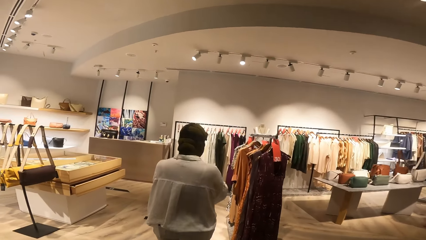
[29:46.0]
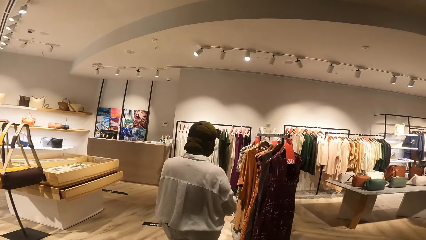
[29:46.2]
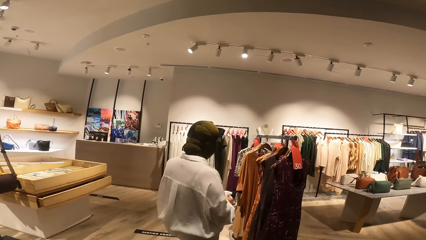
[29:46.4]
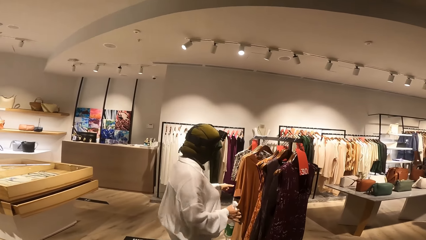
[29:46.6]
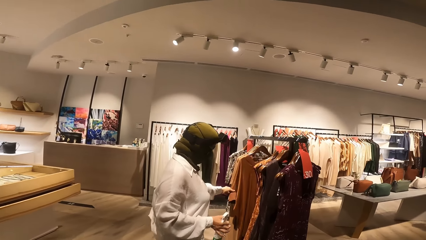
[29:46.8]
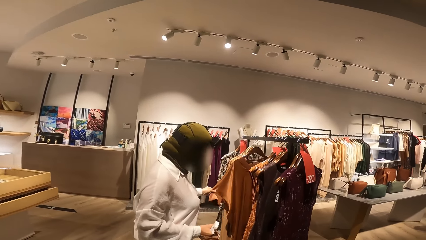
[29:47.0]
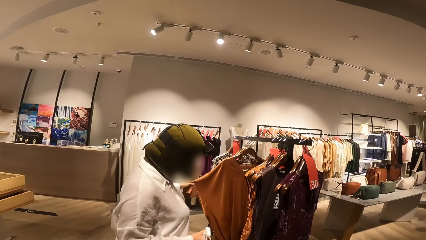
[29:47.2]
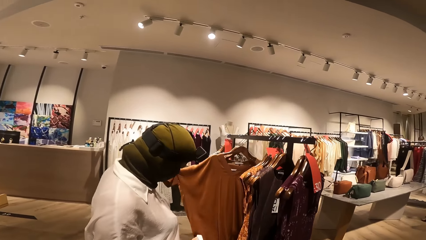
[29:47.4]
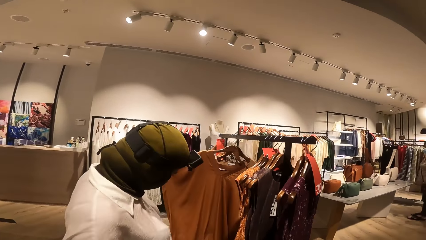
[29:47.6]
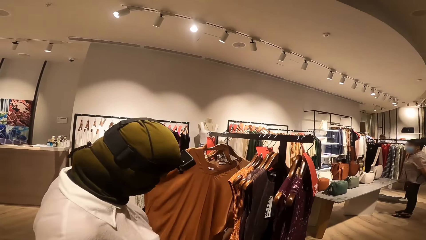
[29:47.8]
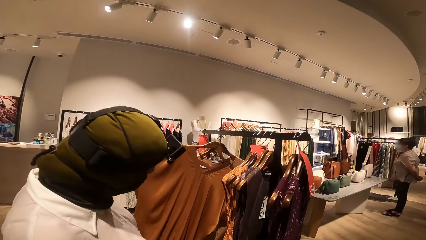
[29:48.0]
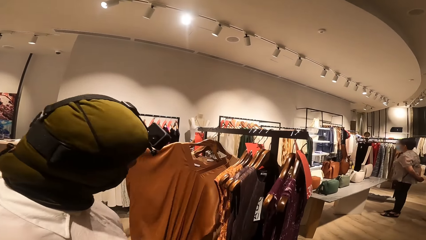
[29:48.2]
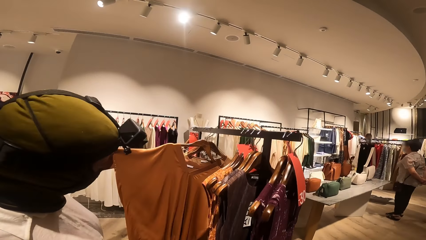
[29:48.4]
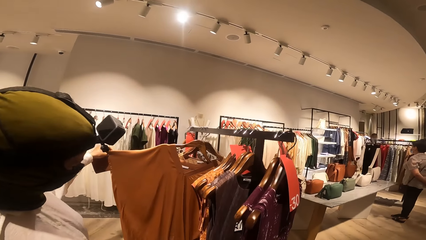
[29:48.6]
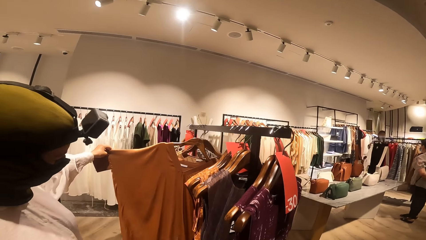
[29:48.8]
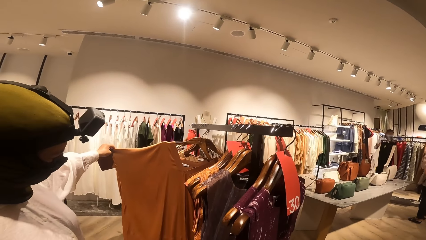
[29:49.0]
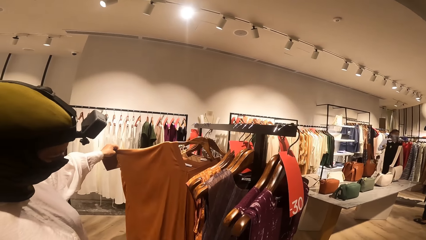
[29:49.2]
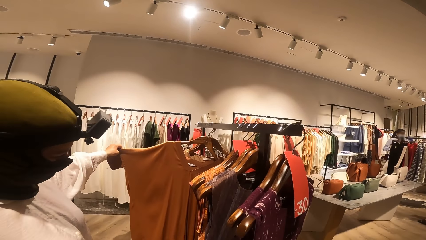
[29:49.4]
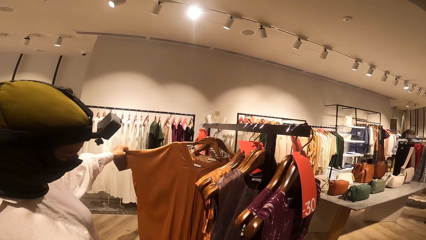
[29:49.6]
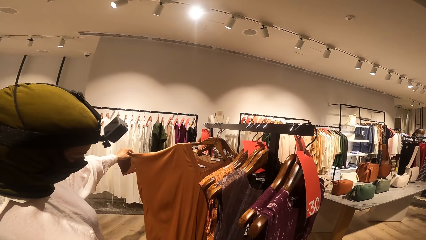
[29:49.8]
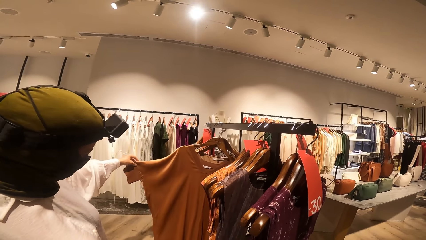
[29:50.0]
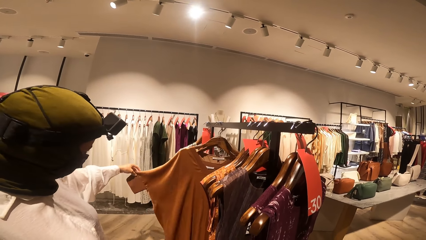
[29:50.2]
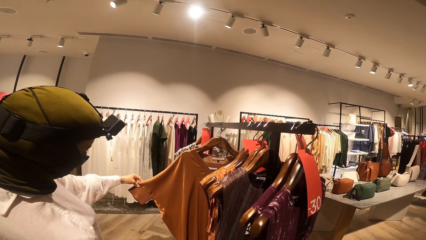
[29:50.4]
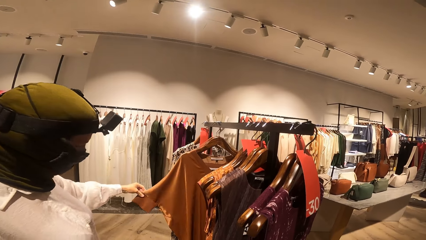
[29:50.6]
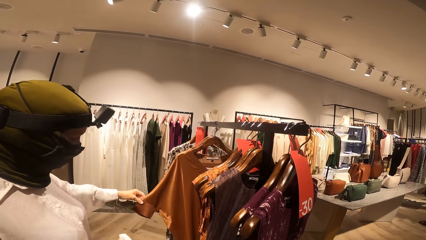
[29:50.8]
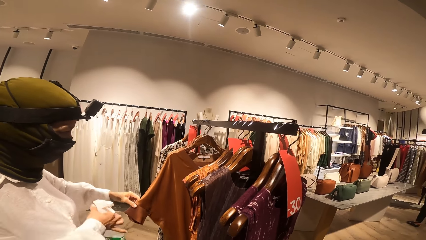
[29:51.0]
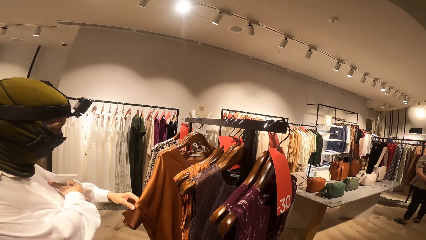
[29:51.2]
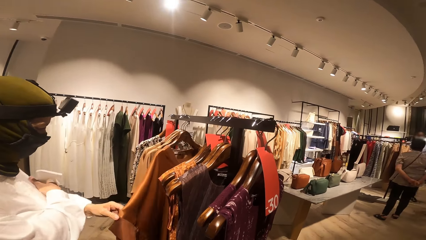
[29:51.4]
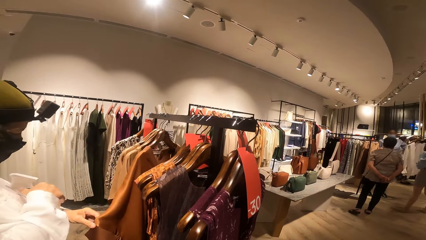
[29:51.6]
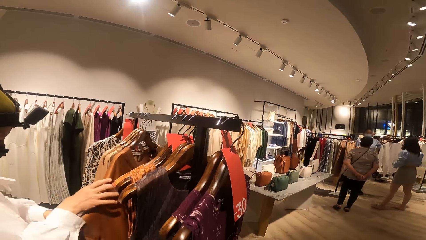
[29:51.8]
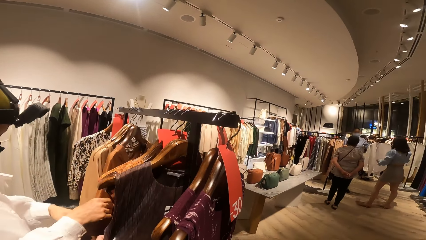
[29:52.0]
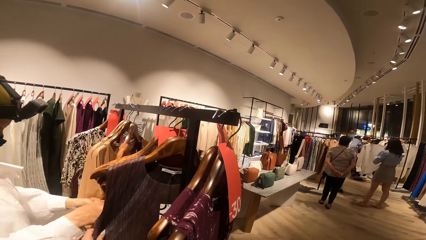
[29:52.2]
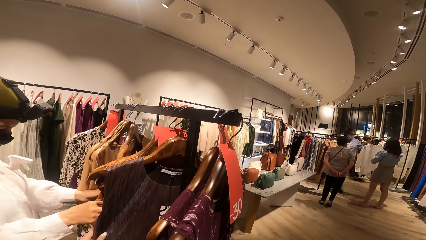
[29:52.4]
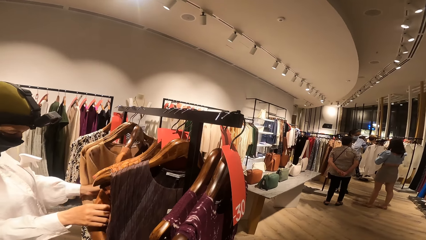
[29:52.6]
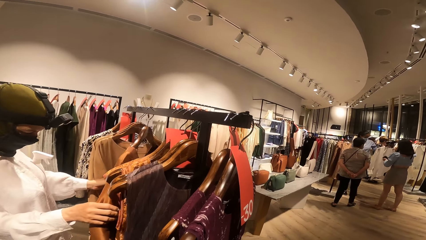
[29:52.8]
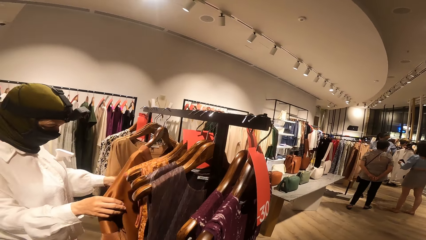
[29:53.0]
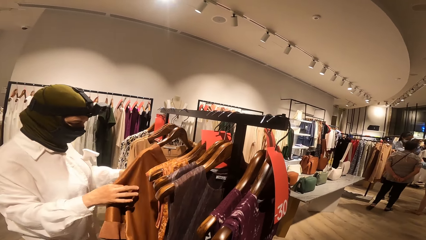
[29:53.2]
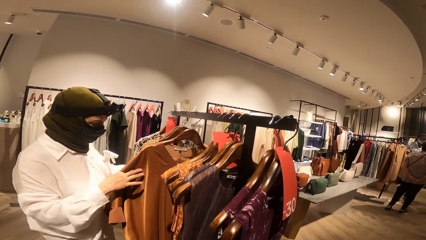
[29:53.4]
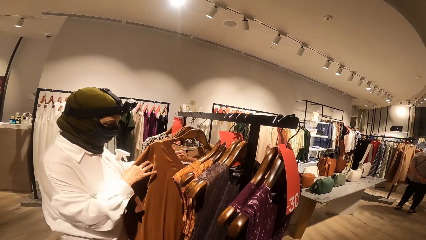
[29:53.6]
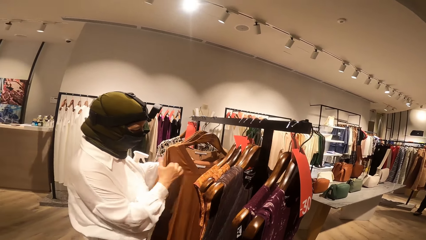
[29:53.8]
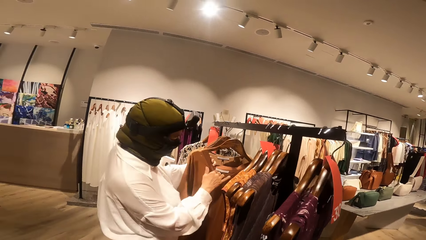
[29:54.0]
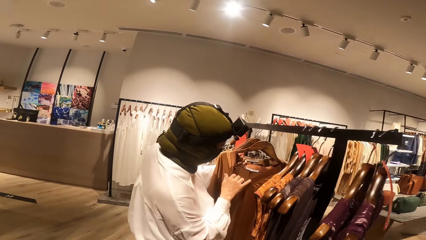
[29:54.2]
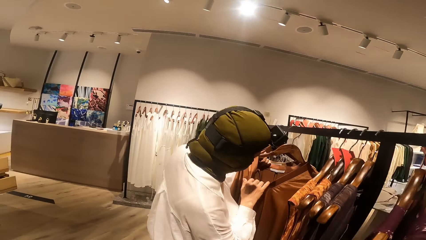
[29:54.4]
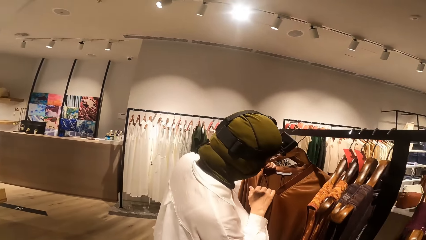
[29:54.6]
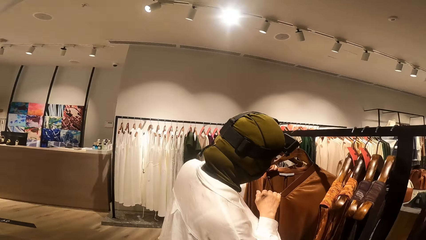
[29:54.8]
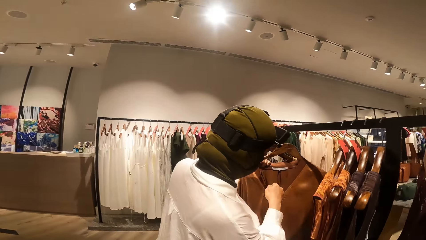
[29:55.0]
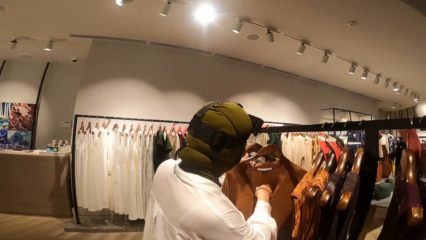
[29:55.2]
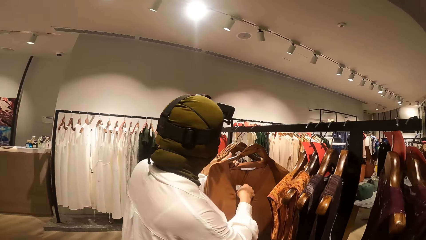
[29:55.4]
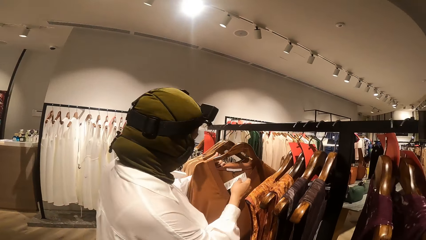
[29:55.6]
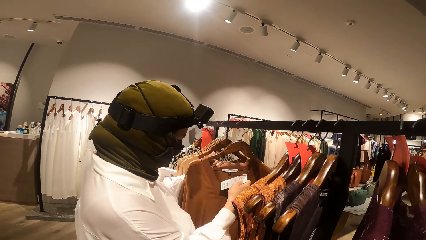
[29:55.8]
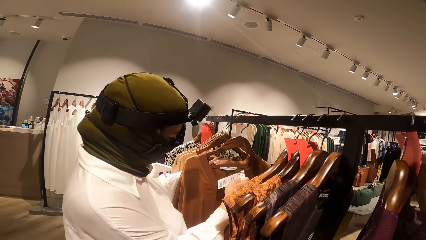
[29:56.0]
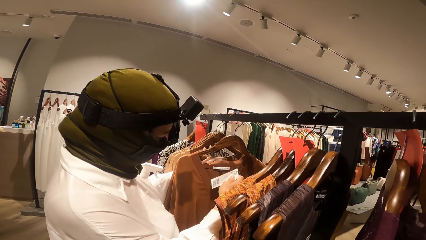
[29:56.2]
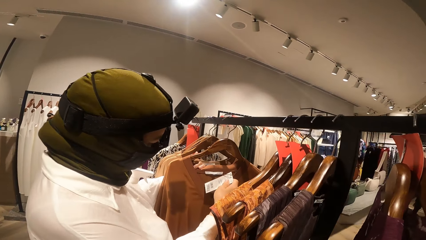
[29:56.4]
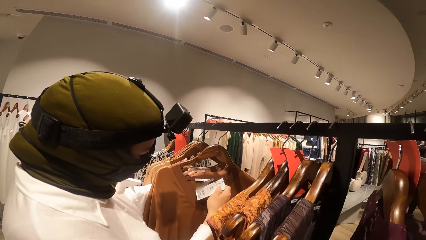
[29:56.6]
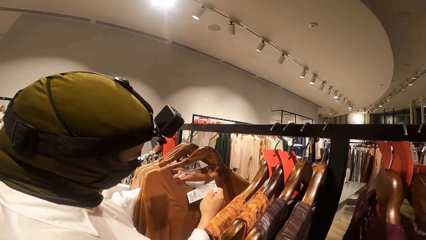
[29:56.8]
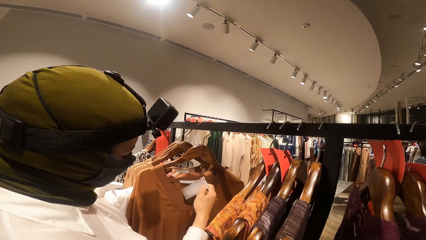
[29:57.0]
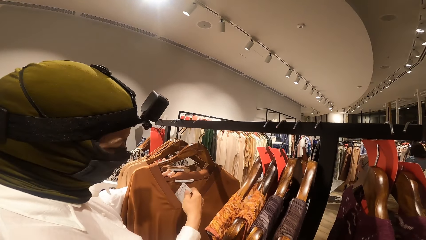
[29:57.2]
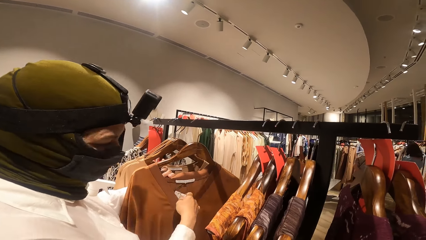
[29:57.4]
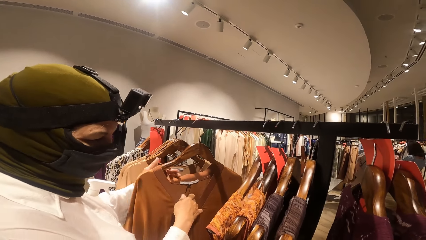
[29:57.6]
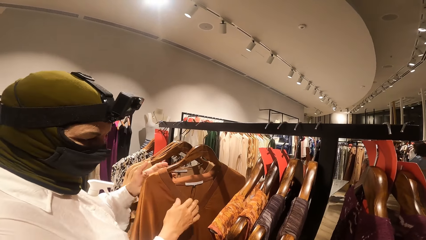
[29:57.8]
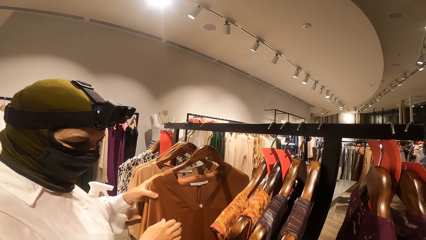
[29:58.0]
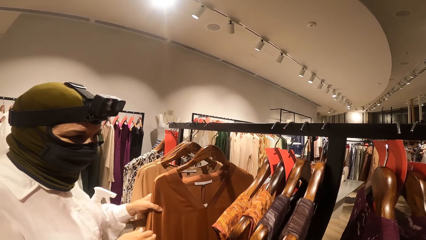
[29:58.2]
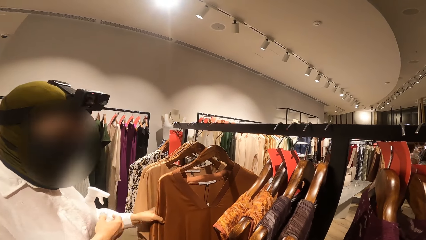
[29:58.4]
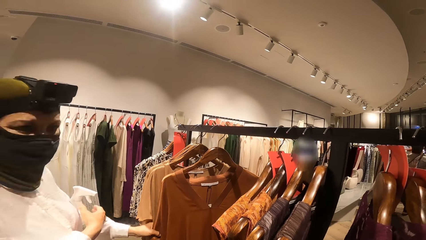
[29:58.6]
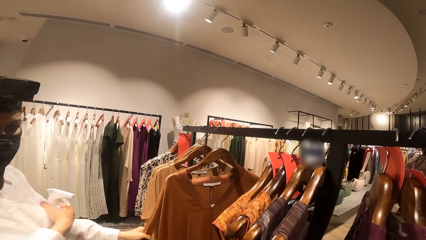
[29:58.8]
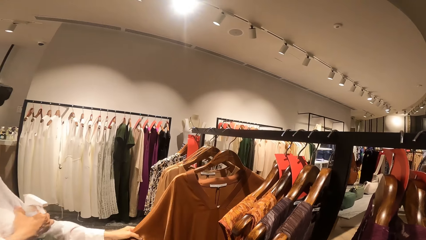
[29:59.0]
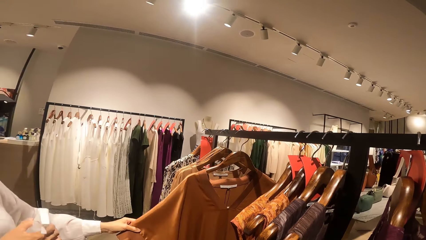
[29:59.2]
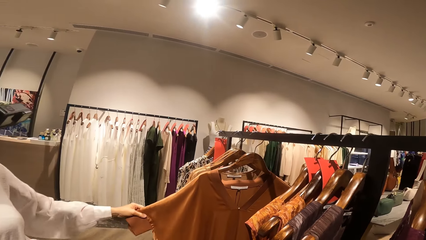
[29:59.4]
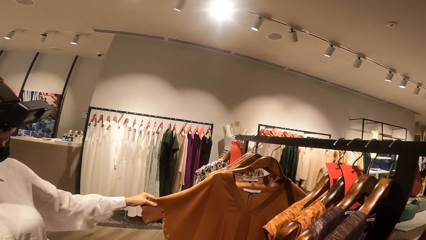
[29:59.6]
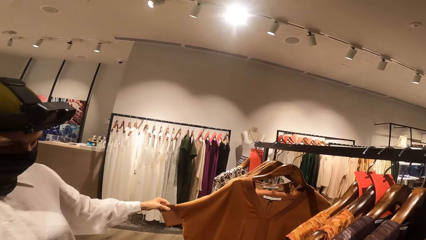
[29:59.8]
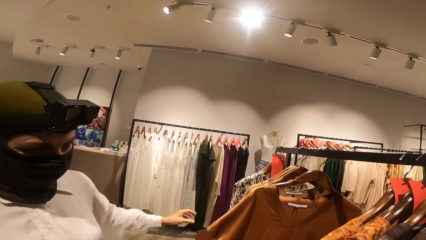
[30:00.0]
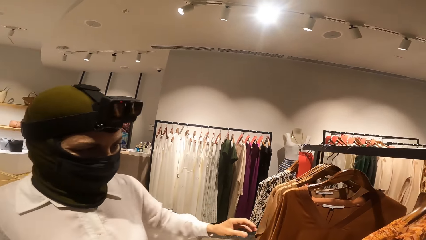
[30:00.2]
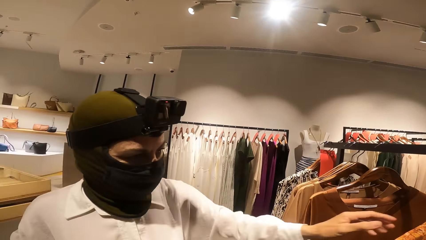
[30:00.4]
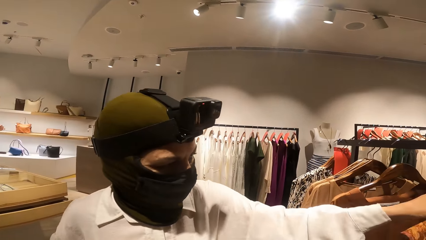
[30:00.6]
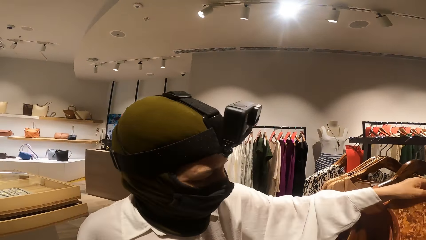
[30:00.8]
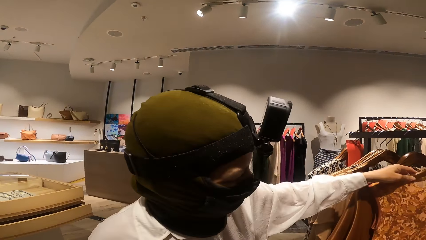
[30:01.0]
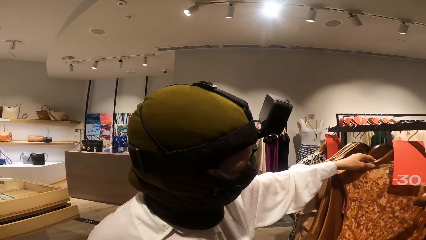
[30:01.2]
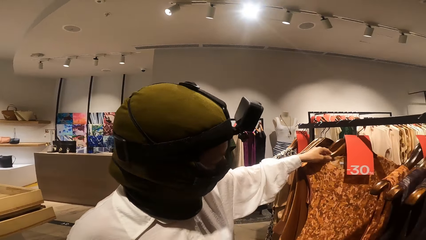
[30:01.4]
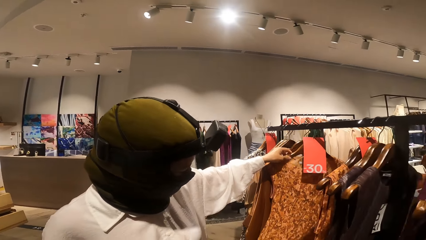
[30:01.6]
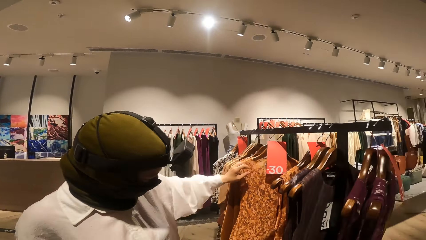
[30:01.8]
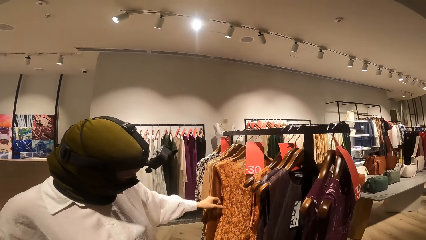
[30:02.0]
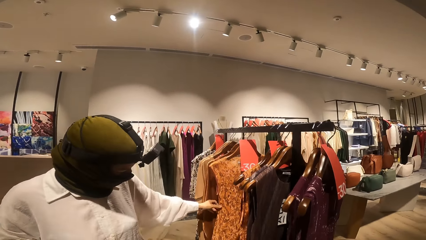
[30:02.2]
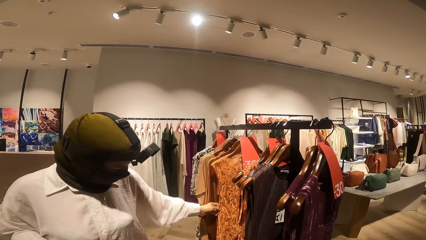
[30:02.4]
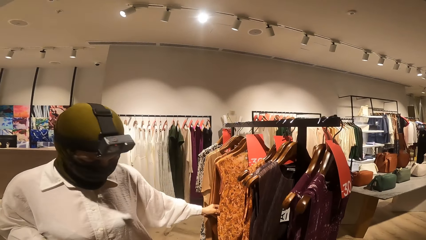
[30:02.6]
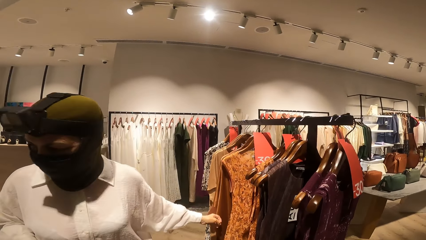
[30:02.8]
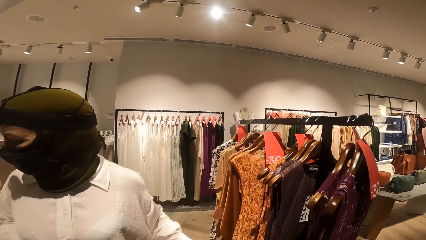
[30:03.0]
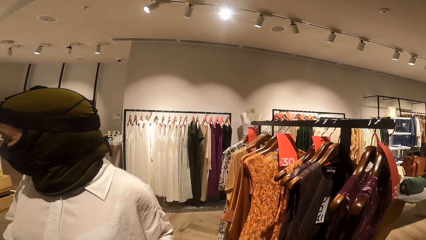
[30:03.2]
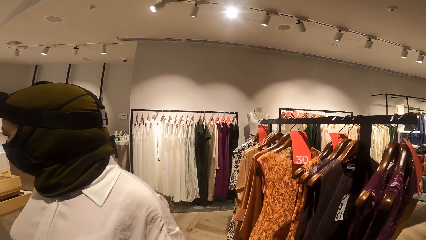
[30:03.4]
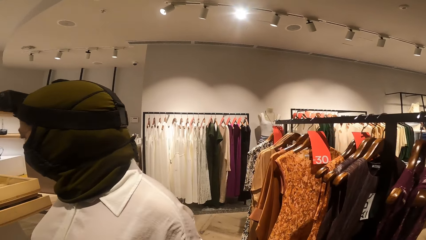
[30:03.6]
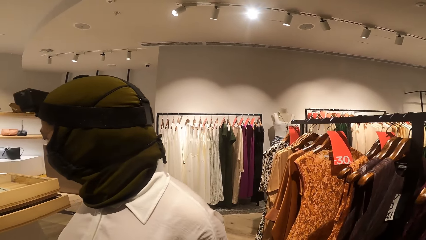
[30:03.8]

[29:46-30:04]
The woman holds a cloth on a hanger with her left hand. The camera wearer looks at clothes on the rack. The woman puts a container in her right hand under her left armpit. She adjusts the cloth with her hands. The camera wearer holds a dress. The woman holds a tag on the cloth with her right hand. She lifts the price tag and looks at the price tag. She drops the tag inside the cloth with her right hand. She holds the cloth with her left hand. She moves a cloth on the hanger with her left hand. She looks at a dress.
